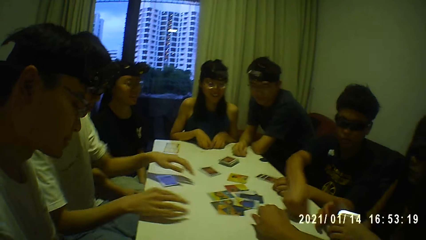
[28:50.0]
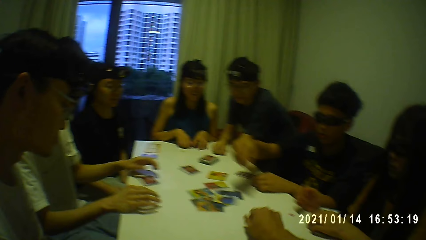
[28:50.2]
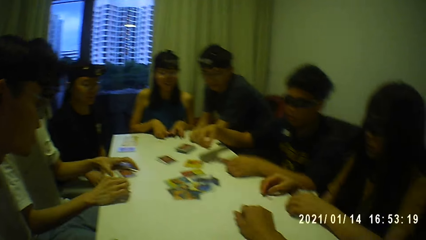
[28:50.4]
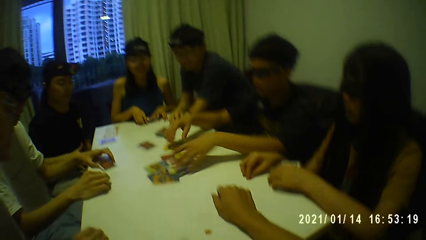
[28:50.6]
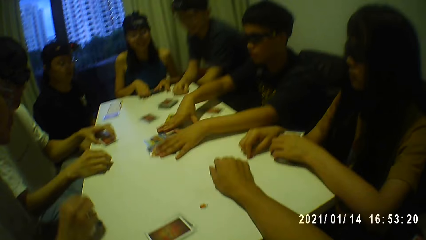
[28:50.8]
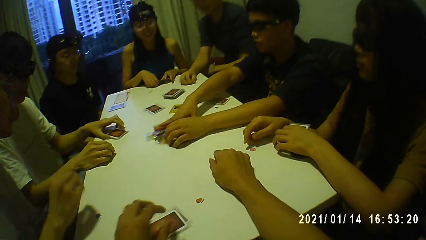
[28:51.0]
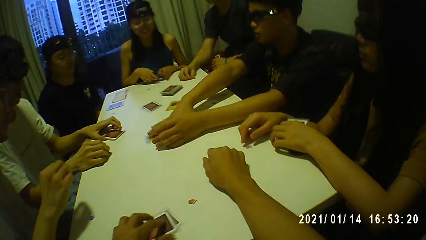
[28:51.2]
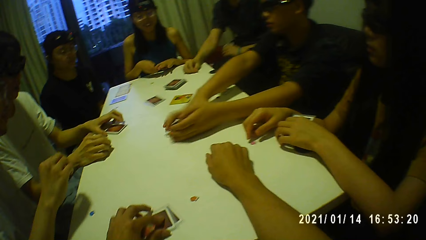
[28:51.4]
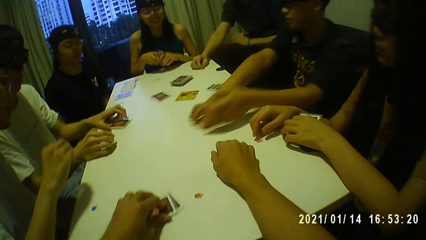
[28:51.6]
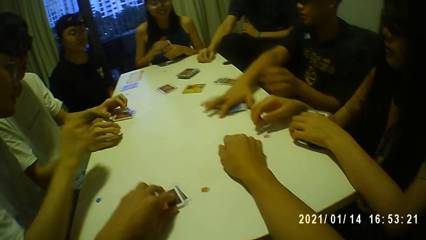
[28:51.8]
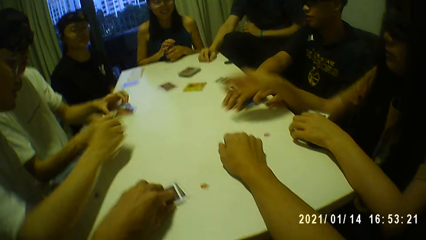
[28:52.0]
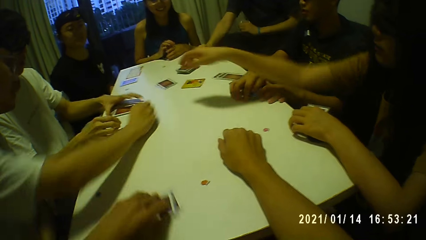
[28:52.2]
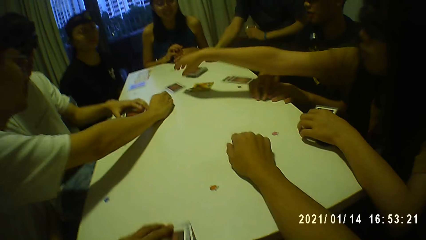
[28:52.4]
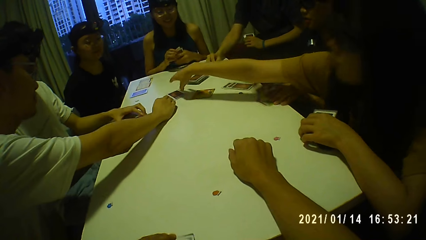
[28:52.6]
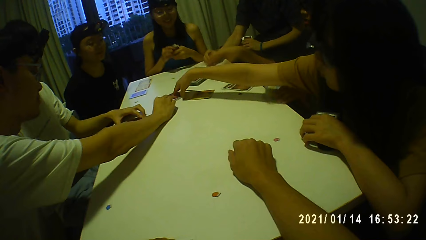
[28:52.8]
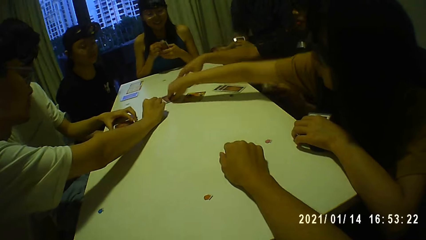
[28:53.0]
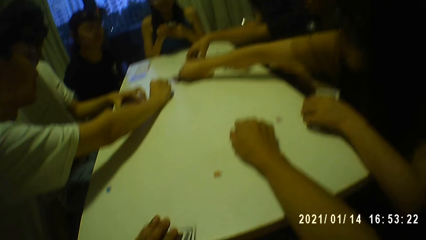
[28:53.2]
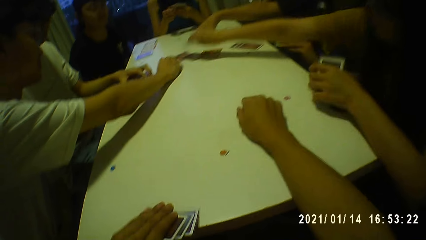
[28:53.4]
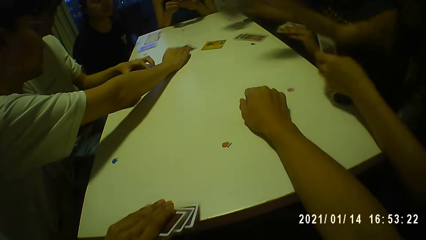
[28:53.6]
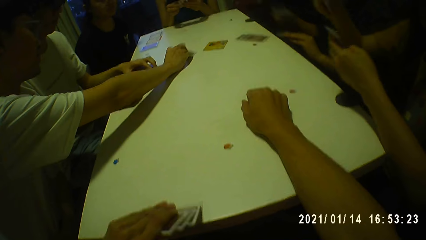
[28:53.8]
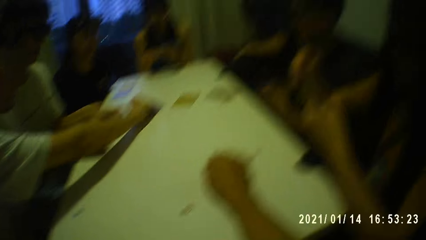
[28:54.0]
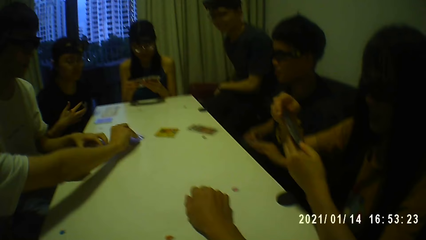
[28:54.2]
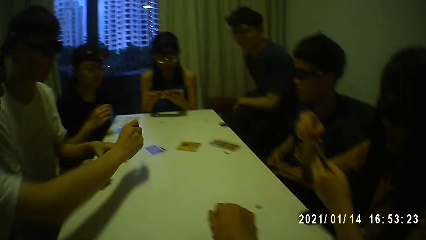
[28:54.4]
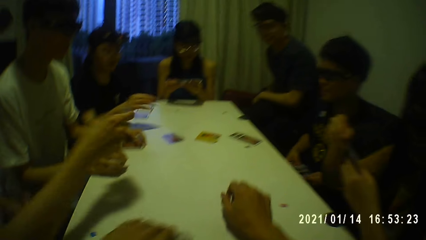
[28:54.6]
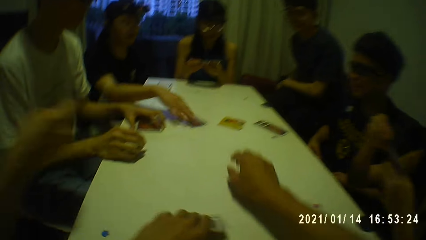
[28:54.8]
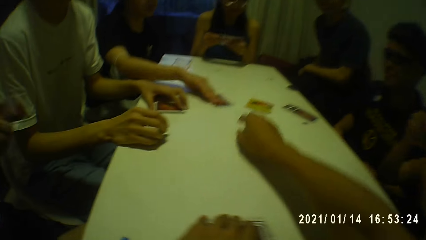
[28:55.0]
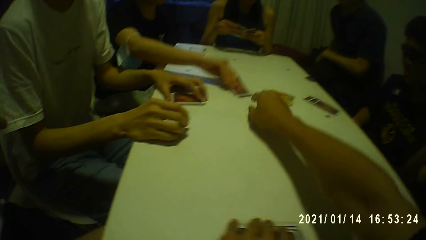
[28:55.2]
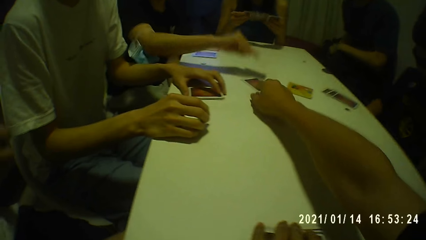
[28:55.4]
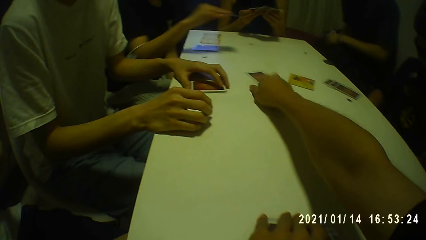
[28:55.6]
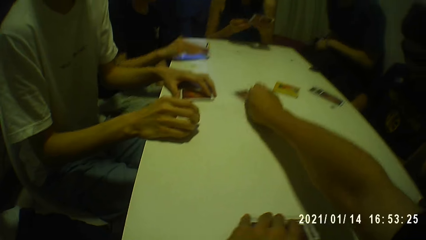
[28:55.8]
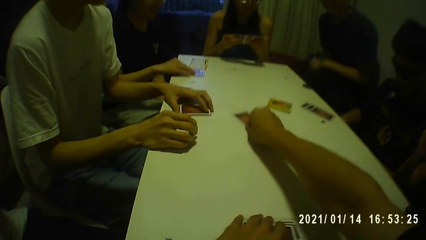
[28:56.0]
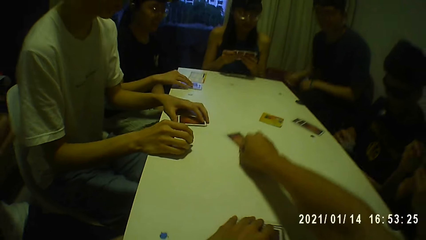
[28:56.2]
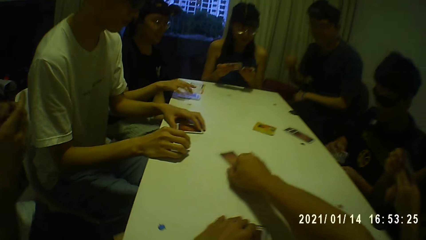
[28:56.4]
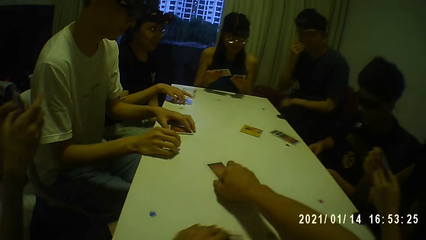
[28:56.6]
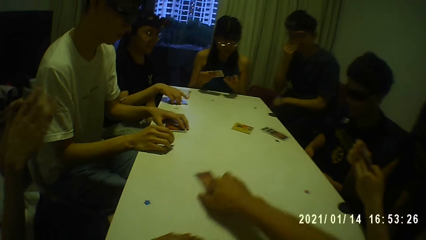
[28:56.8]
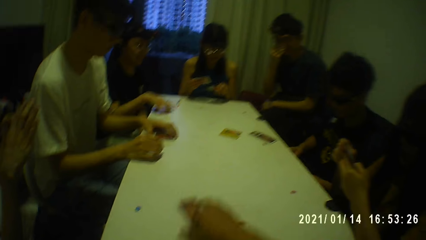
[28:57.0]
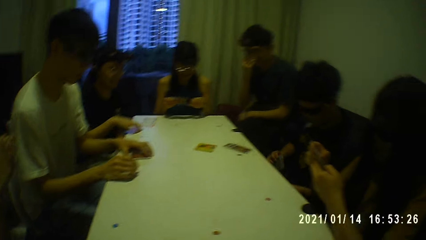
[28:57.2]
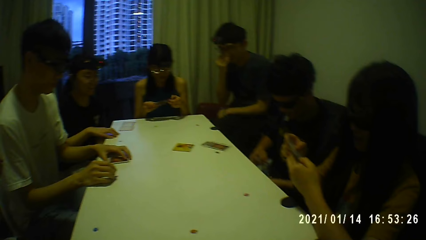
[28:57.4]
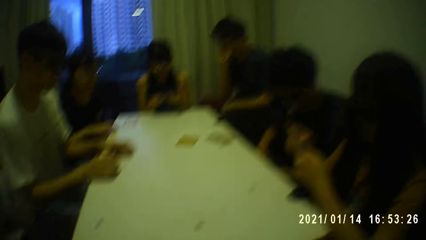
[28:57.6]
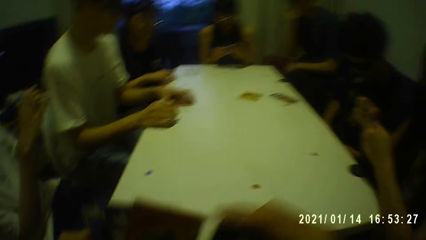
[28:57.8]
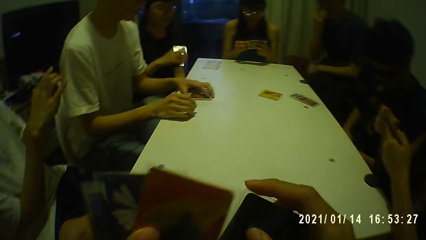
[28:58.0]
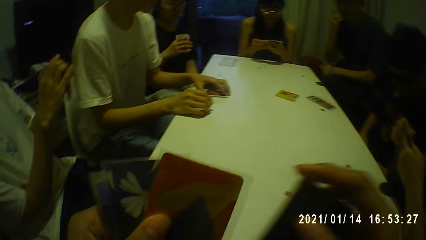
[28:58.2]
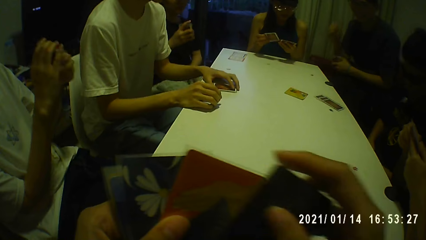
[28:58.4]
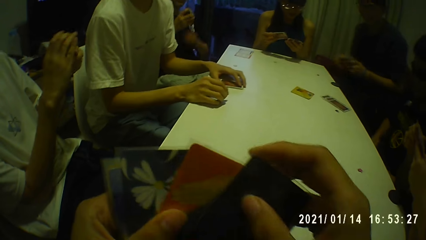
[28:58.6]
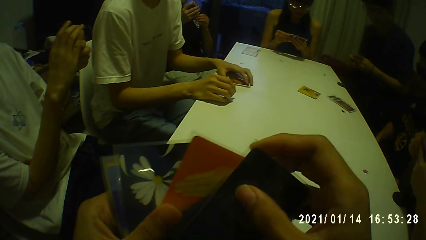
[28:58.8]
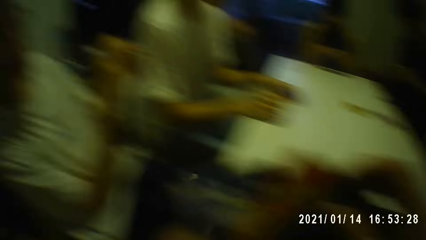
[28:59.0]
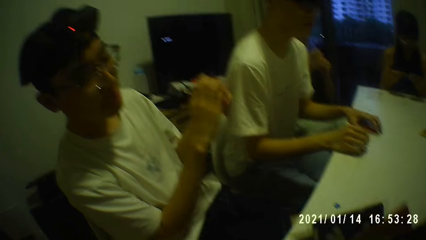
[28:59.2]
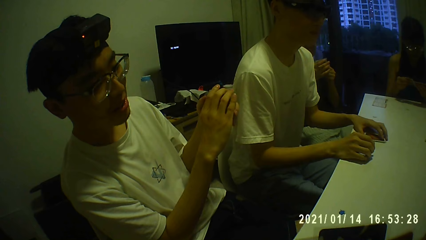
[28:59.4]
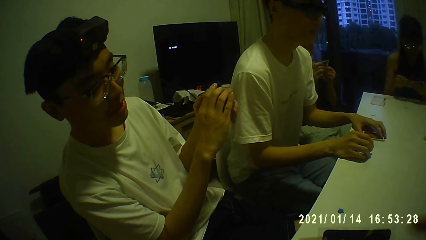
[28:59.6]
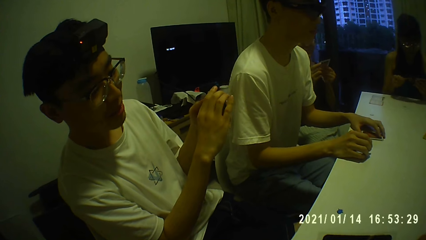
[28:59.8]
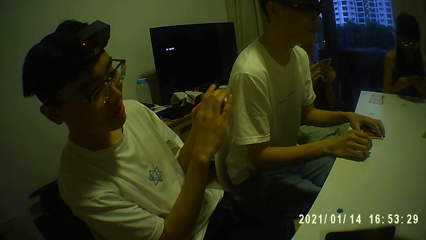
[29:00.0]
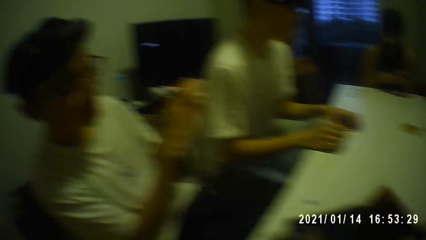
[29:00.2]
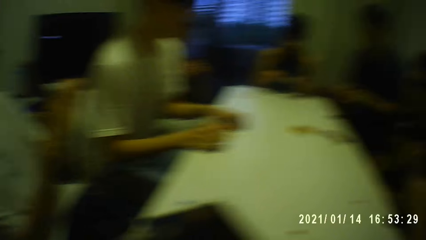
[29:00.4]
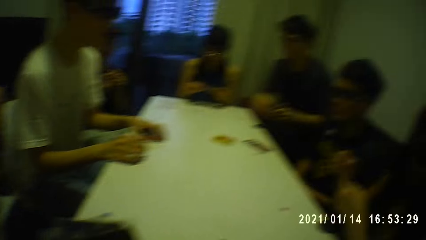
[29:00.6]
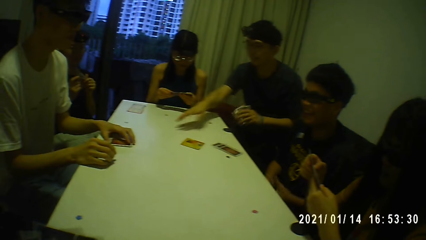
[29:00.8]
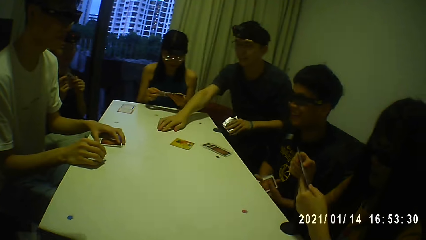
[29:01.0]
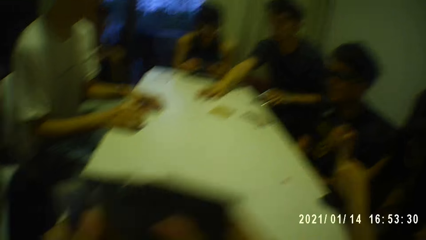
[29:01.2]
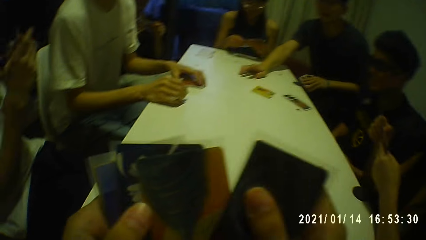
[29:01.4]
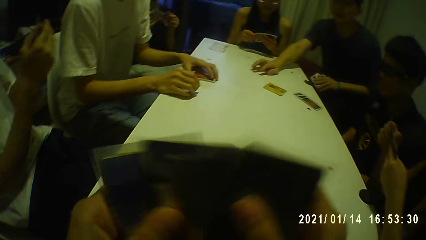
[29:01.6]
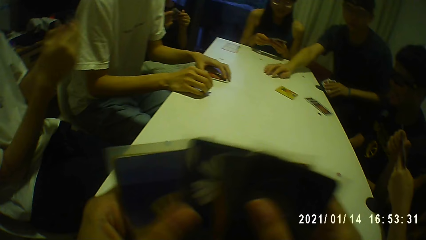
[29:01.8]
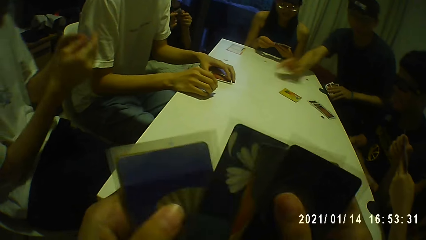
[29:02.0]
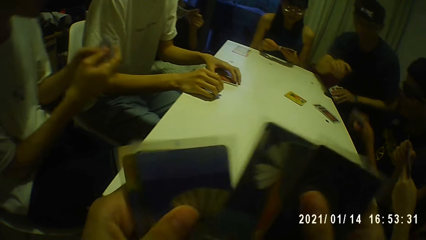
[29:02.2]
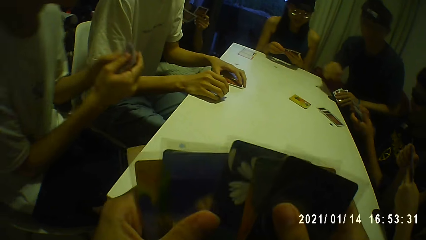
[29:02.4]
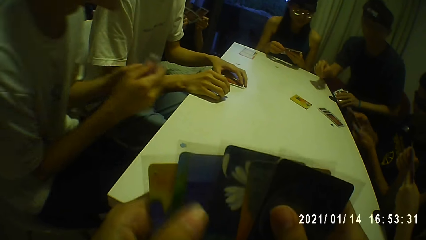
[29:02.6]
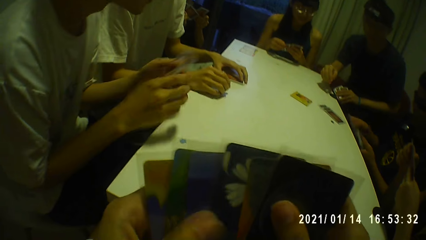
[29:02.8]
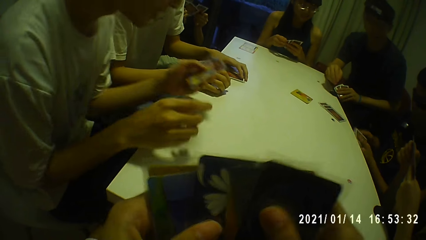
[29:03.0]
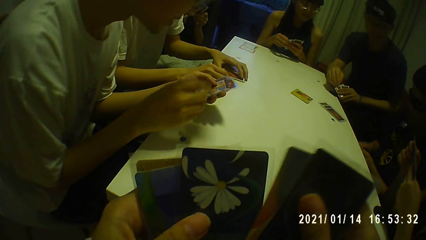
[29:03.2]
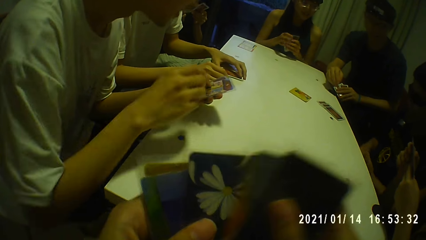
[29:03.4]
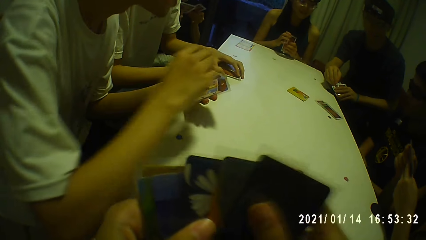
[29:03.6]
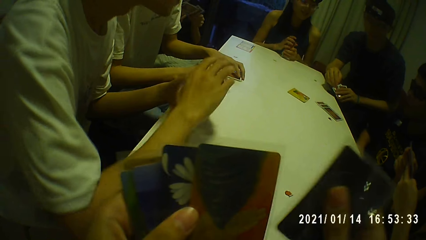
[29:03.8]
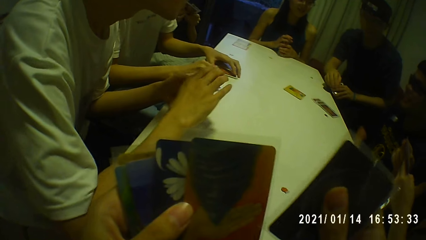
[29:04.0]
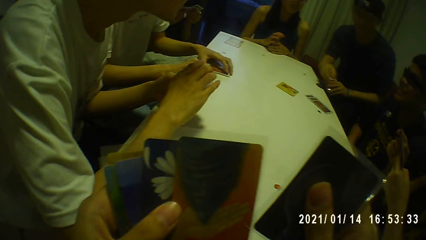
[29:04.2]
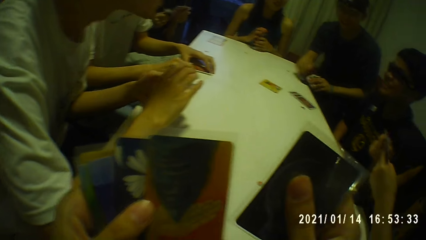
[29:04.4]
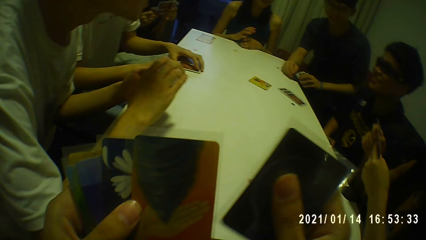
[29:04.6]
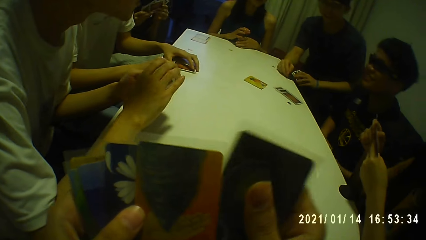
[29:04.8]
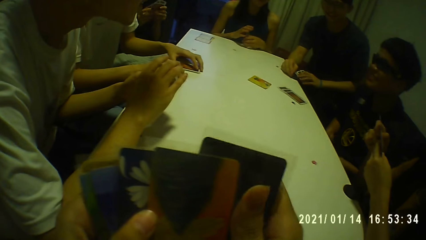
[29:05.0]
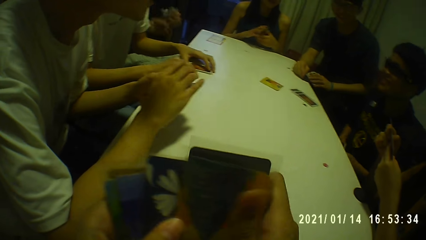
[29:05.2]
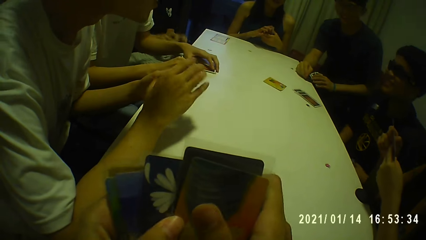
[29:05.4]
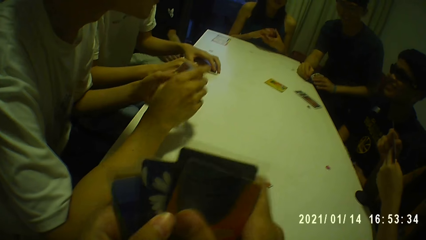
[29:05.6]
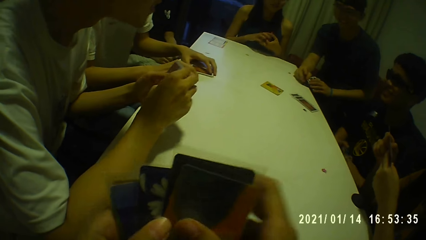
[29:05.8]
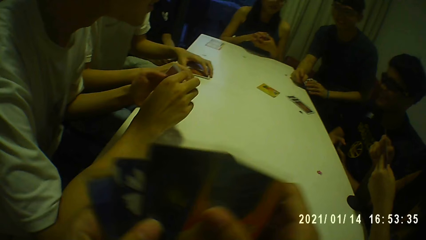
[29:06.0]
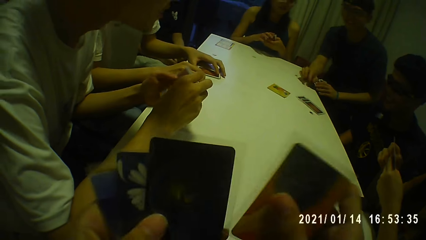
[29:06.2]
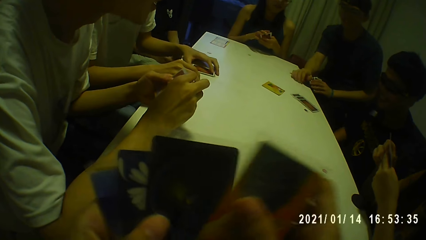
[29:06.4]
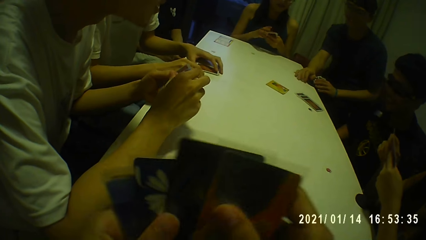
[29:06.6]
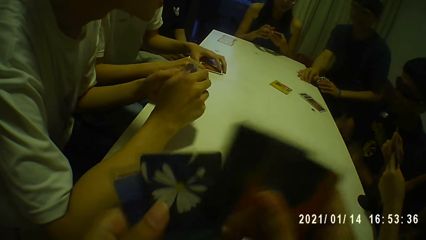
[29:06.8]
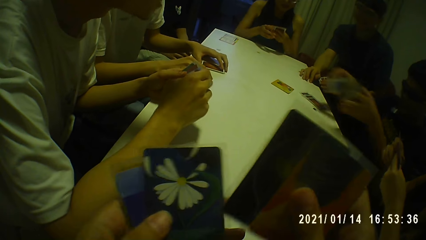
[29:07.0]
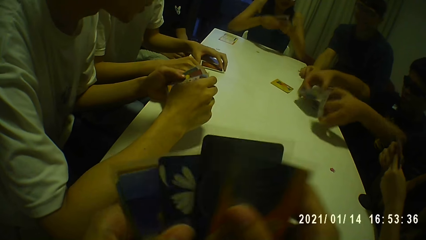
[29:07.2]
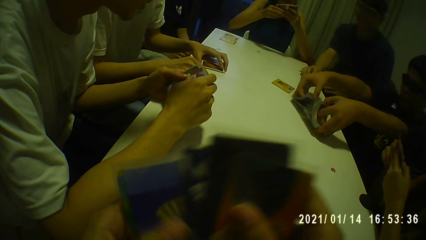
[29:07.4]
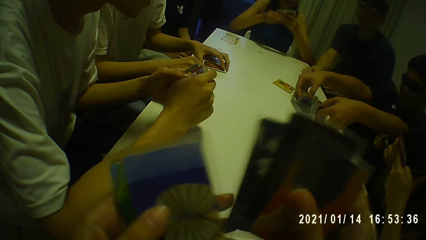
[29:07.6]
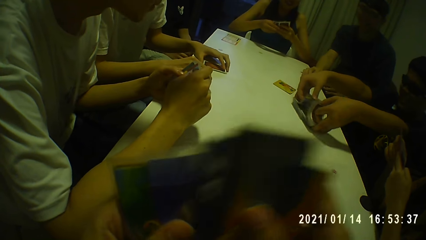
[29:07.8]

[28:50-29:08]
A boy gathers the cards on the table with both hands. A person picks a card on the table. Another person picks a card on the table. A man picks another card from the table with his right hand. The boy picks another card from the table with his right hand. A girl picks another card from the table with her right hand. Another man picks another card from the table with his right hand. A lady picks another card from the table with her right hand. The camera wearer picks another card from the table with his right hand. He interacts with the group of people. The first man places his right hand on the table. A third person picks a card on the table. The camera wearer shuffles the cards in both hands. The boy arranges cards on the table and drops the cards on the table with his left hand.
